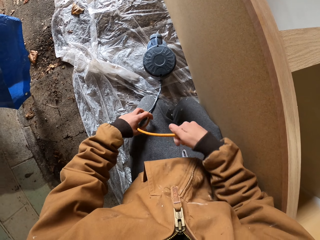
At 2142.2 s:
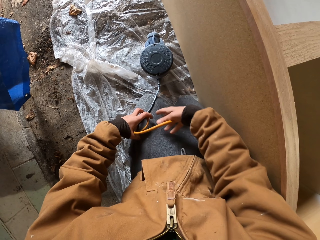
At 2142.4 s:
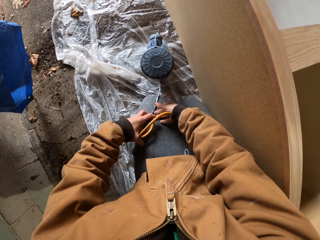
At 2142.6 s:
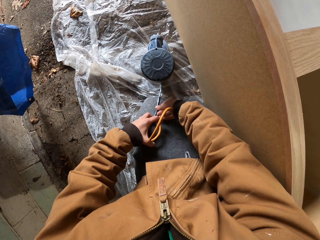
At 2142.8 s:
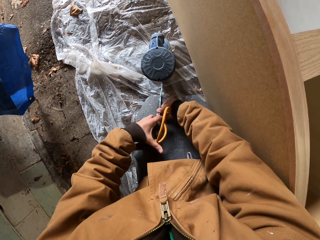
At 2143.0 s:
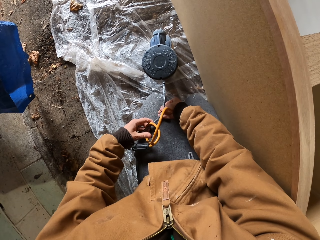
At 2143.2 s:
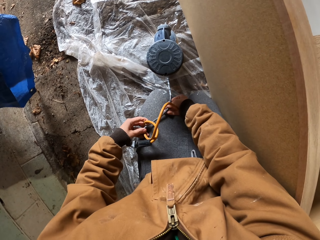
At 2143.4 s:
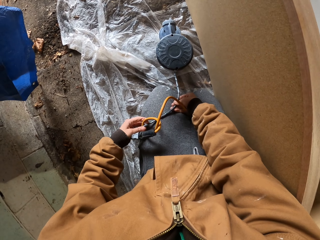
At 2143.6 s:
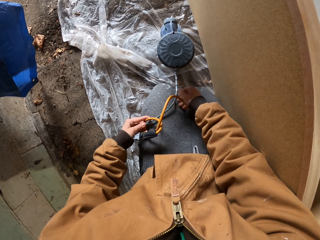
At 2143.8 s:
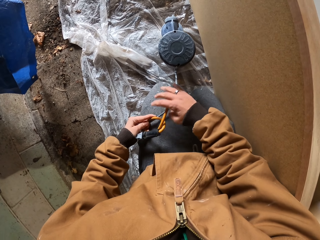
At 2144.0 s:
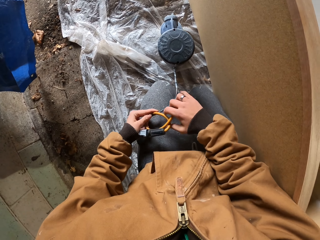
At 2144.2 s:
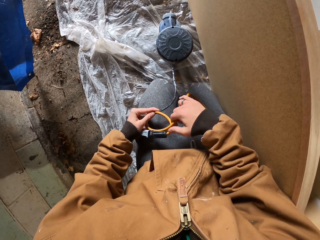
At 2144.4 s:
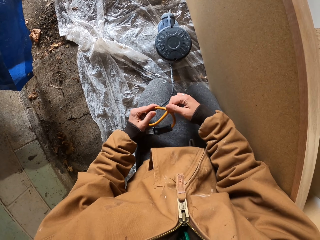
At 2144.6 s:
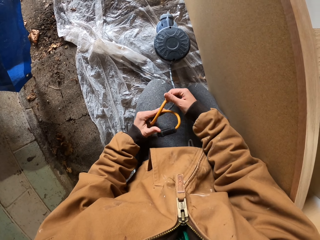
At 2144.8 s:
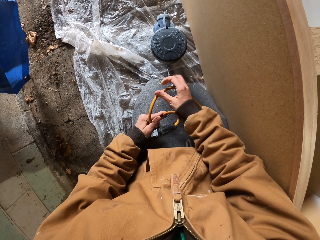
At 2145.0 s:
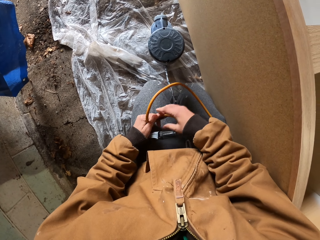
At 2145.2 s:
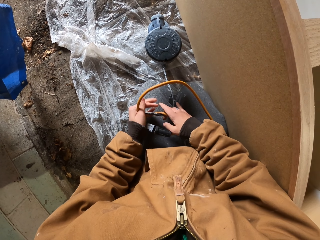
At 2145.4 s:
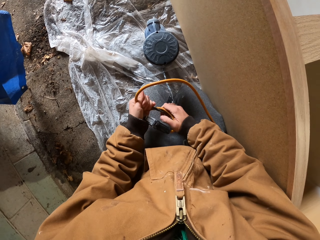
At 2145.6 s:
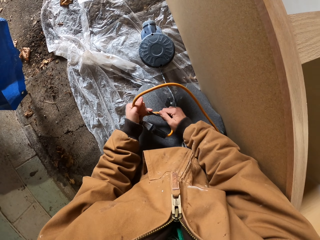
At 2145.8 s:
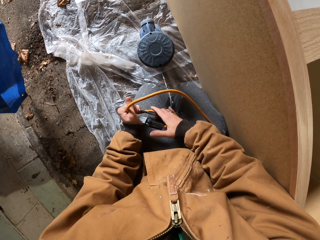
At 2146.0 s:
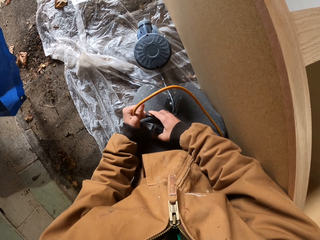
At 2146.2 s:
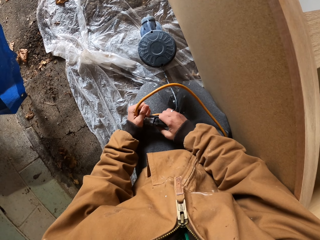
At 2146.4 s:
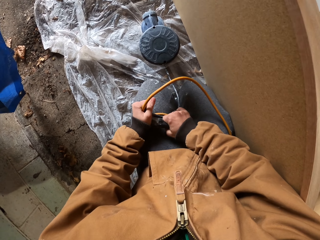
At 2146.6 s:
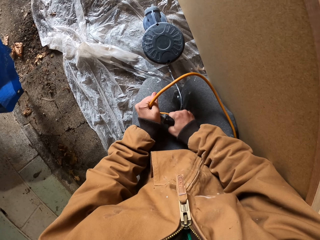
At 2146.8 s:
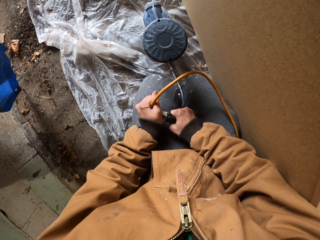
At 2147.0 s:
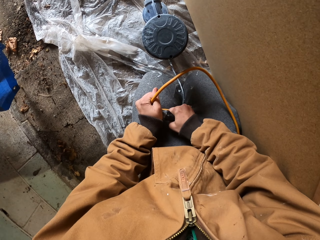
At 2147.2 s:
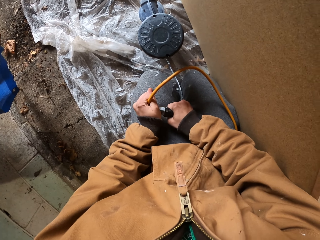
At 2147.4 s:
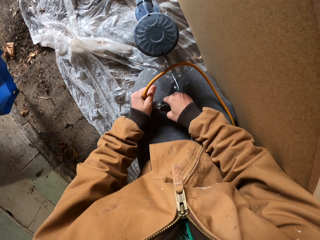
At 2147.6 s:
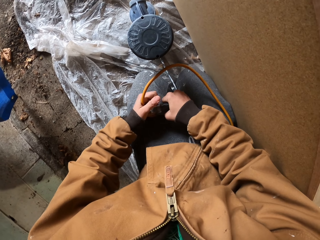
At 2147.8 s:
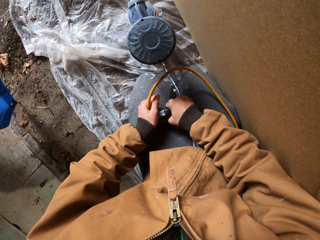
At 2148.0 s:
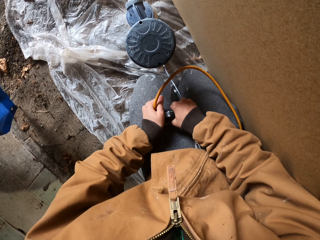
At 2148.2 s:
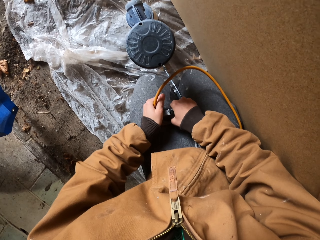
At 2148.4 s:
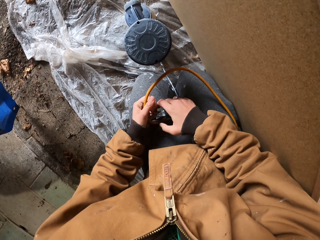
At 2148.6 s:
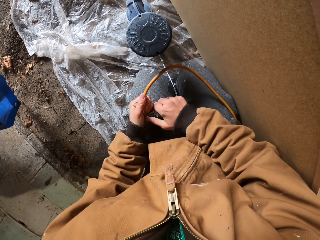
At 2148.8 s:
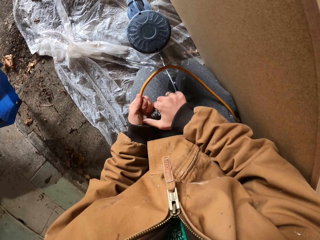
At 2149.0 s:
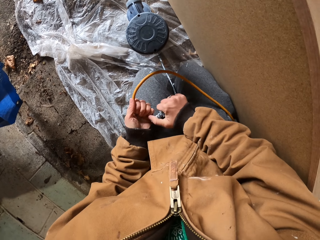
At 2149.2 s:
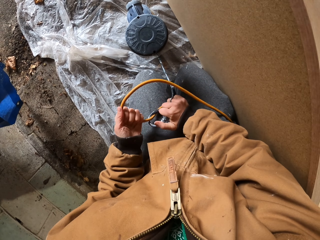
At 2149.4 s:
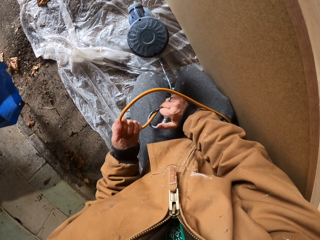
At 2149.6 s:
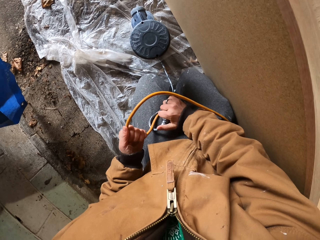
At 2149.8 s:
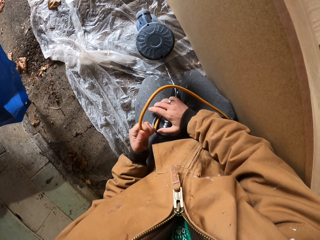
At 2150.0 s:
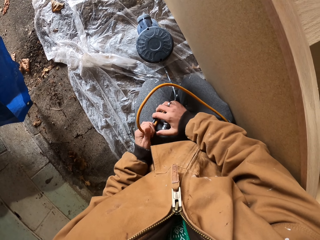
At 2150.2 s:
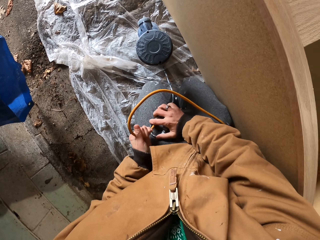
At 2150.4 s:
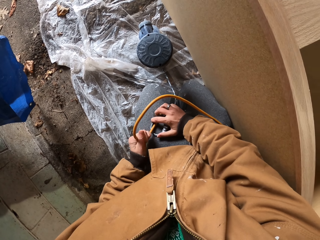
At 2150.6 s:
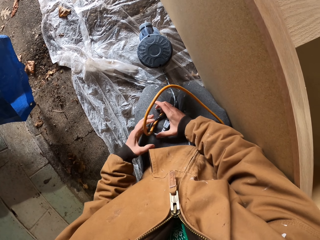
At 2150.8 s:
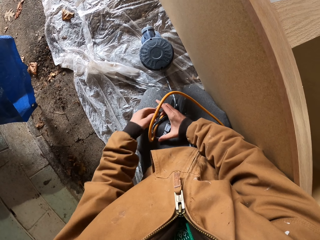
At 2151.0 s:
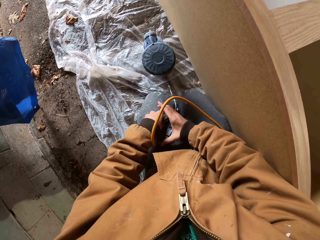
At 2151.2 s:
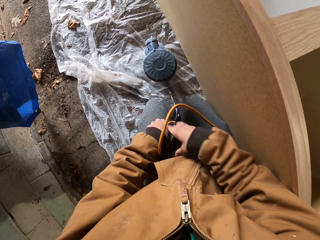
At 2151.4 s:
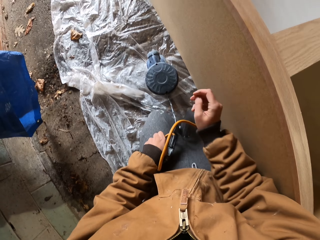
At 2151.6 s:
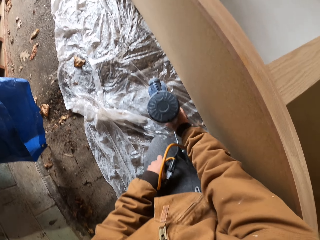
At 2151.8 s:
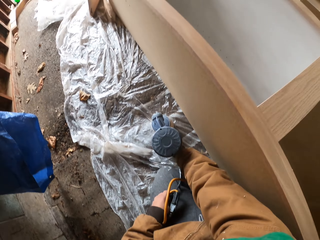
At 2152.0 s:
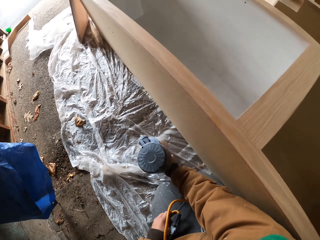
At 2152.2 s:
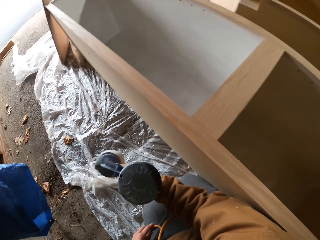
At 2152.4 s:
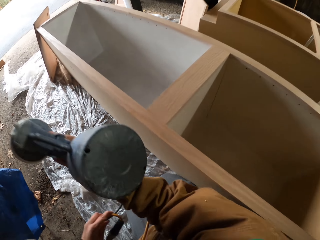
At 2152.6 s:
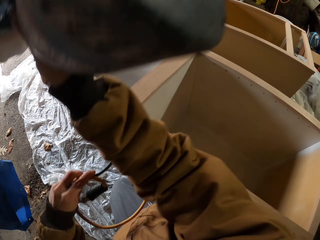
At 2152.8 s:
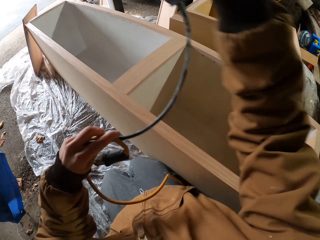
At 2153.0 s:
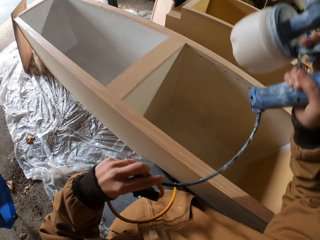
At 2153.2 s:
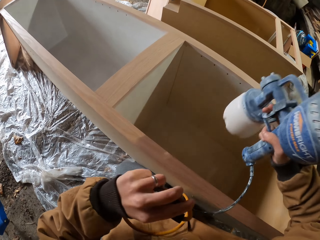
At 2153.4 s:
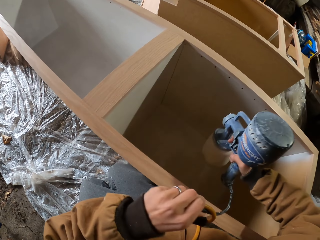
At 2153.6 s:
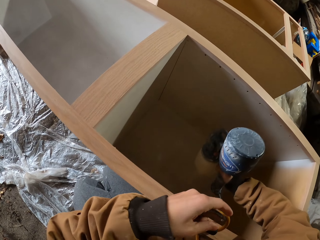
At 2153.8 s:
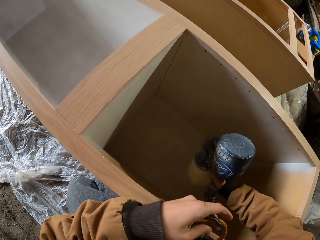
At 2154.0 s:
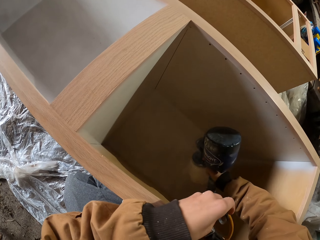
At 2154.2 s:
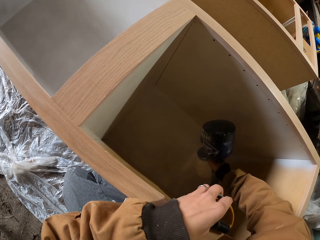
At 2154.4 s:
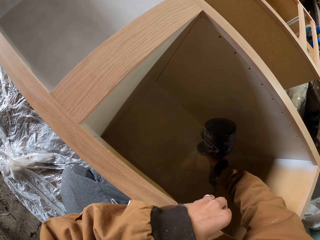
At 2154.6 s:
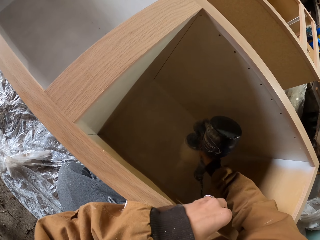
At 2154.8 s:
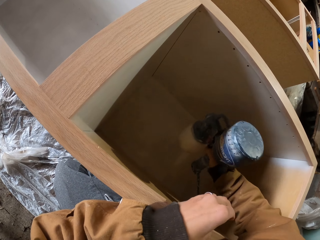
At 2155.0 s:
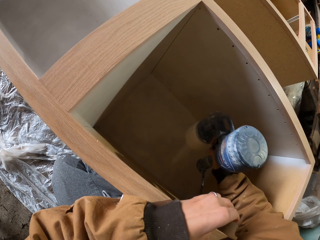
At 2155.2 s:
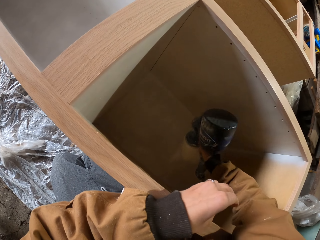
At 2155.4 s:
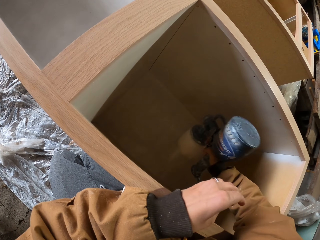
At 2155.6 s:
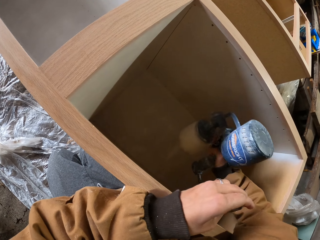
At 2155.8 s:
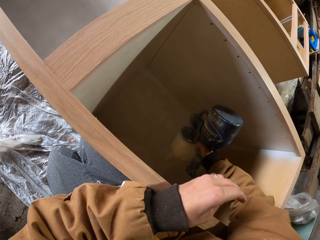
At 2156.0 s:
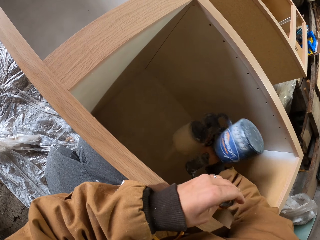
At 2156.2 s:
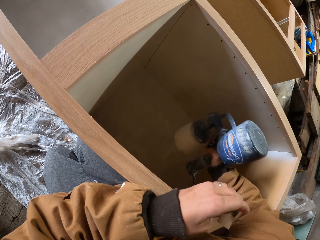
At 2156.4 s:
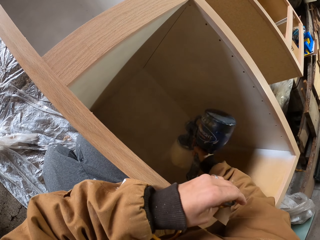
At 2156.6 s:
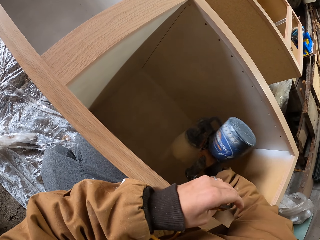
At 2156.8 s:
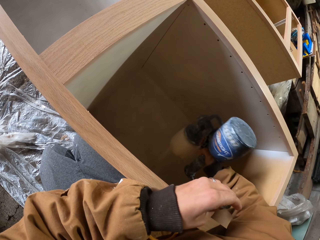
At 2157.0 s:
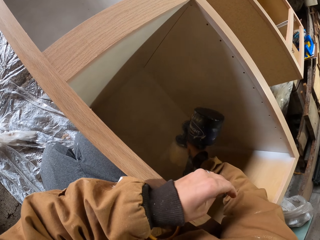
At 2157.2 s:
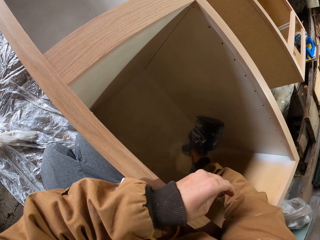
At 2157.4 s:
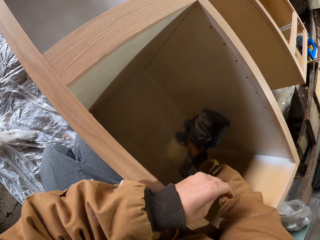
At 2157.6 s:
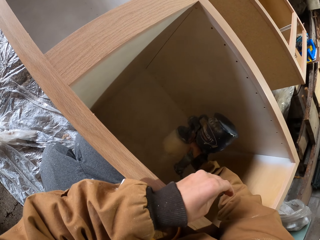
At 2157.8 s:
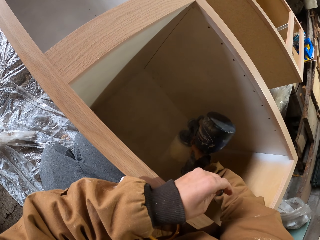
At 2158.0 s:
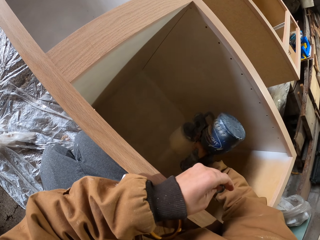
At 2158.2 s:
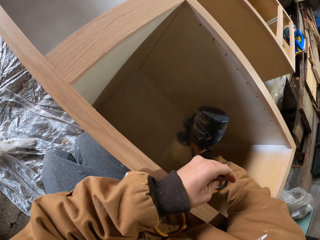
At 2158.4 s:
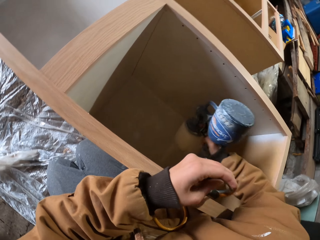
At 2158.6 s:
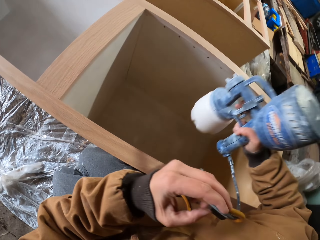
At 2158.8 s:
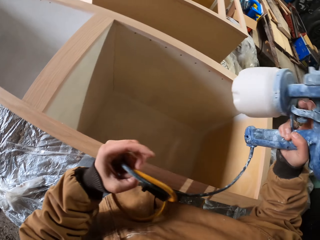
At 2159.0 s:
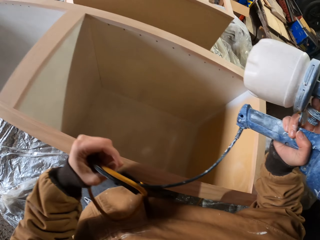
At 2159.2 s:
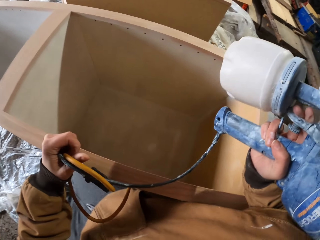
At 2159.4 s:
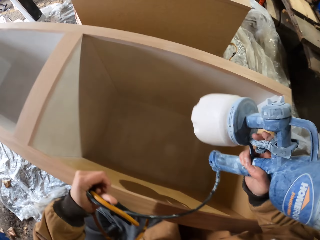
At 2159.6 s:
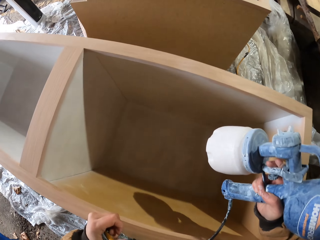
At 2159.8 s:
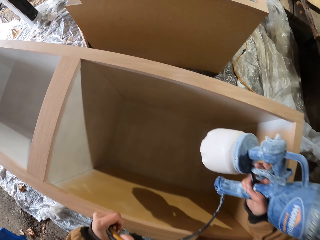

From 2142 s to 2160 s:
The camera wearer takes the paint sprayer or paint machine. They hold on the wood box. They spray paint in the wood box. They paint a drawer. They lift the paint machine.

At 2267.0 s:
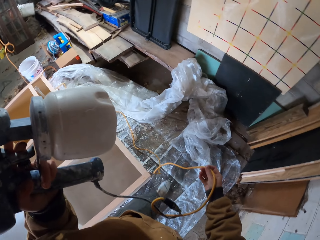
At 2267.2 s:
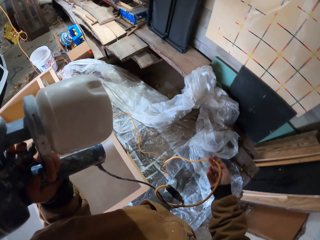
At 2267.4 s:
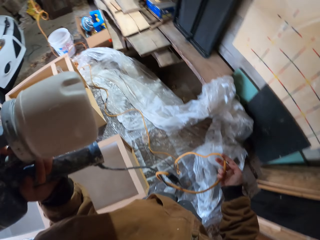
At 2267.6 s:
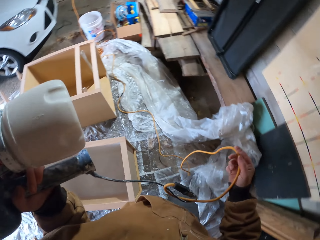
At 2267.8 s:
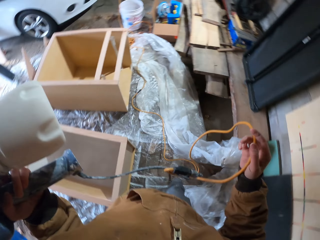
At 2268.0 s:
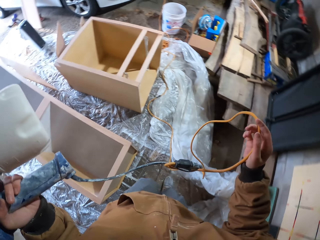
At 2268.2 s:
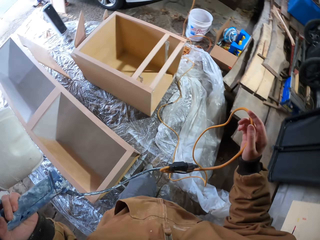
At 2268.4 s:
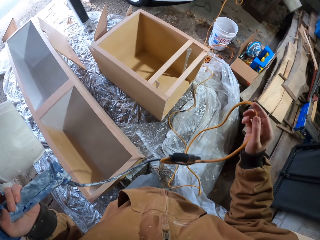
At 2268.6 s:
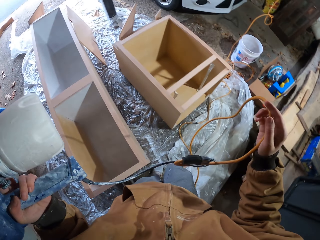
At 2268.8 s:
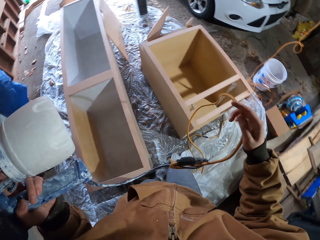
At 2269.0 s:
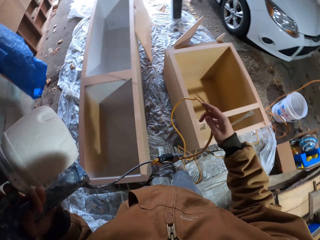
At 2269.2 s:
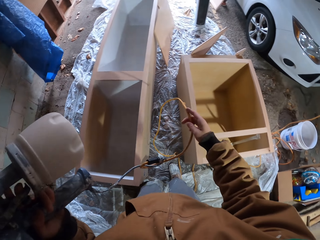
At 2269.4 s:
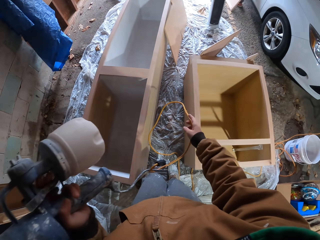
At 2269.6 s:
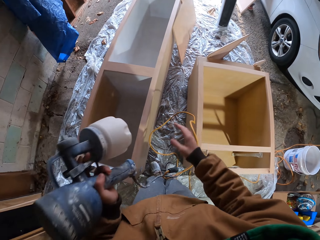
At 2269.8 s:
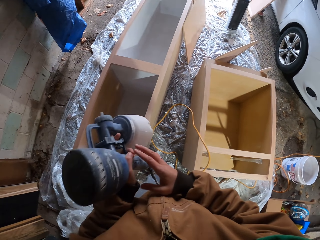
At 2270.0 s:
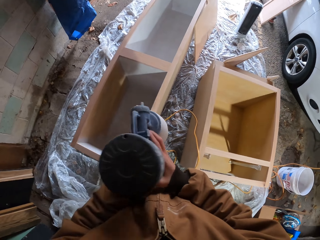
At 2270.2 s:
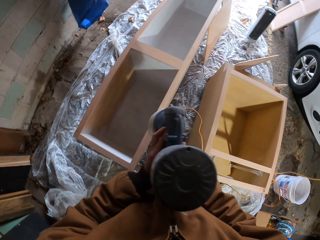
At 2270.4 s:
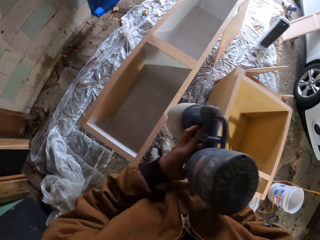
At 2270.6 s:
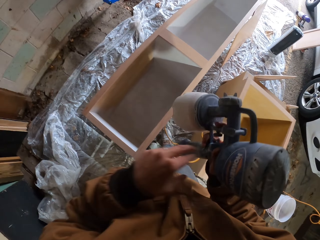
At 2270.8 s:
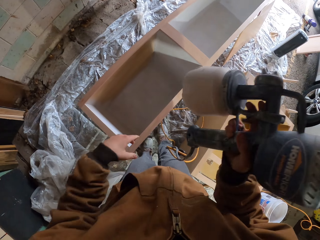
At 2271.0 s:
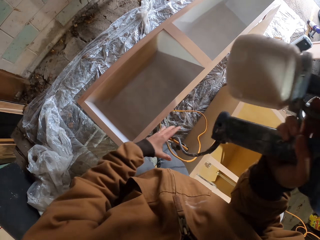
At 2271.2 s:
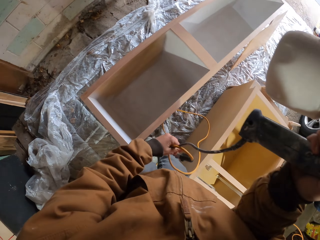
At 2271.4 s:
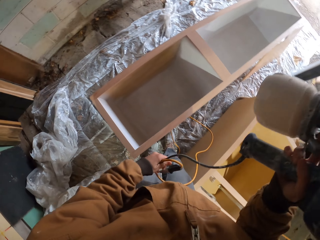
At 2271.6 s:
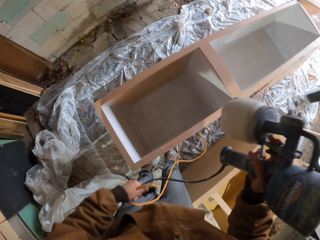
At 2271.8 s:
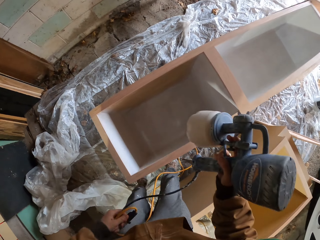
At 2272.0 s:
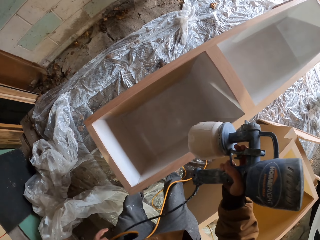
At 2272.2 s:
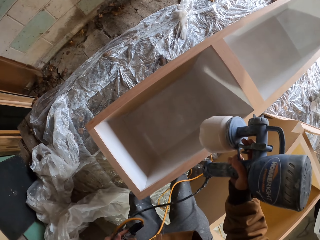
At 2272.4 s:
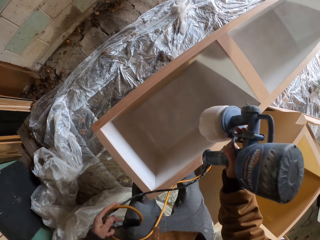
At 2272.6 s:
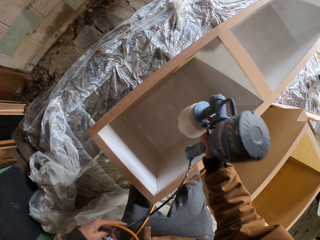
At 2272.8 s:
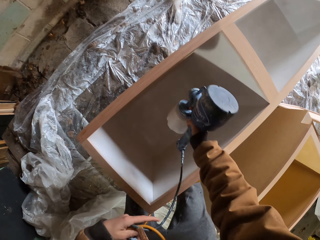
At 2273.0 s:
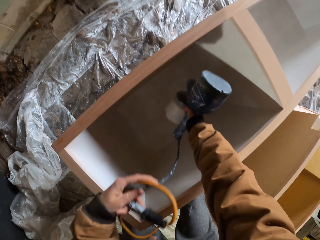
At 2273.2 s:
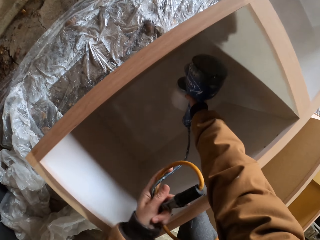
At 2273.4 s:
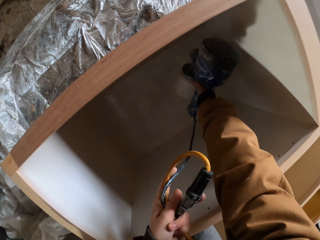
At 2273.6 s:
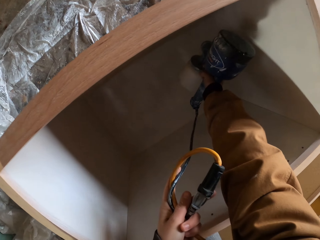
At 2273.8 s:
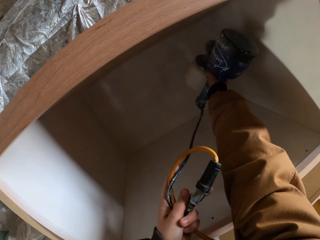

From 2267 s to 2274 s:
The camera wearer moves with the spray painting machine in the room. He transfers the spray gun from his left hand to his right hand. He holds the spray gun cable with his left hand. He sprays the inside of the cupboard with the spray gun.
